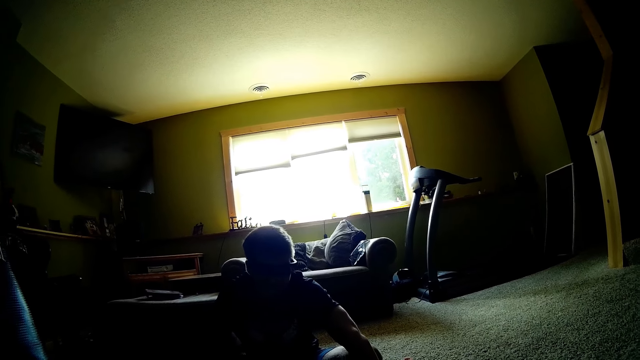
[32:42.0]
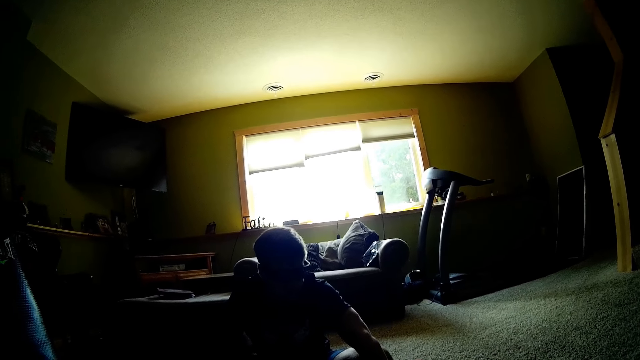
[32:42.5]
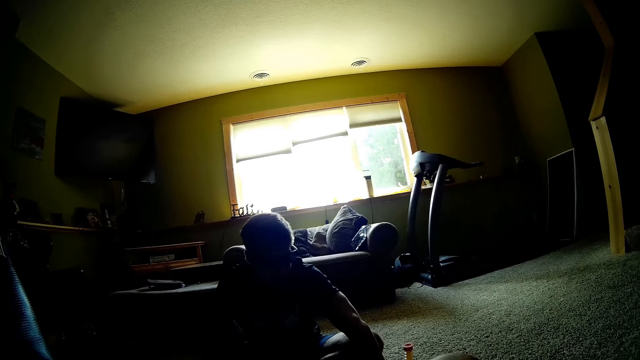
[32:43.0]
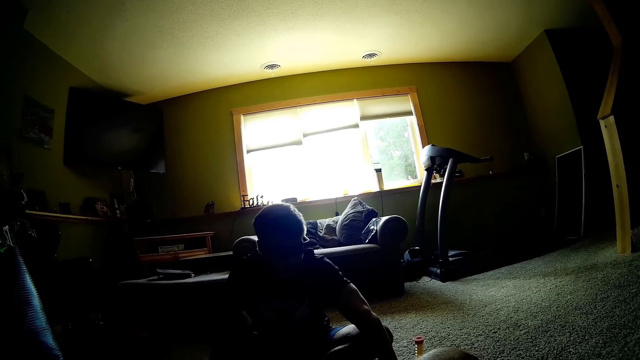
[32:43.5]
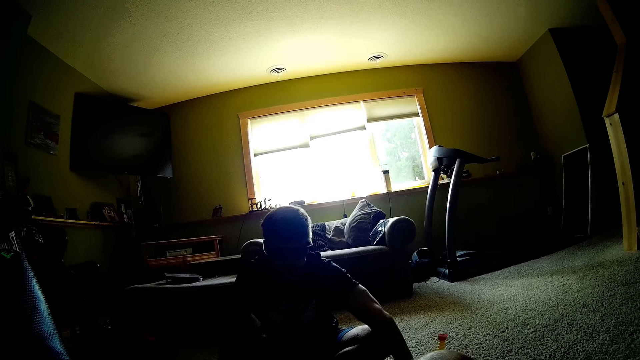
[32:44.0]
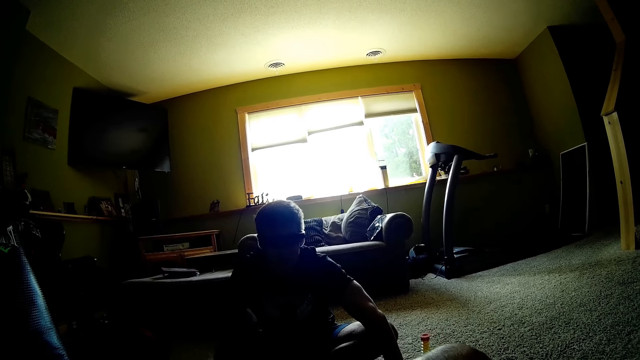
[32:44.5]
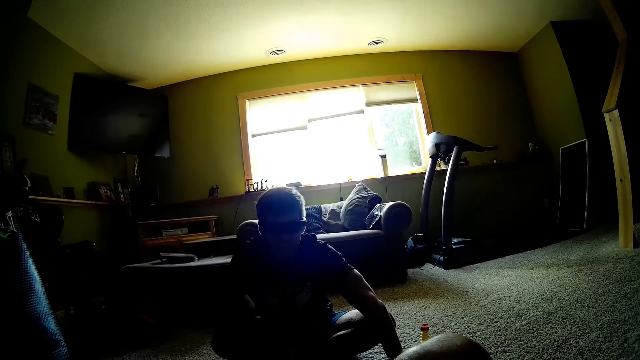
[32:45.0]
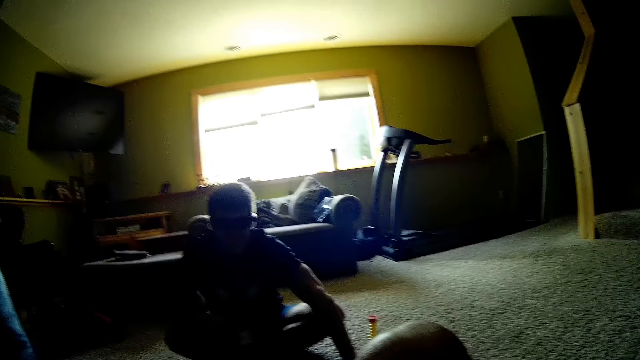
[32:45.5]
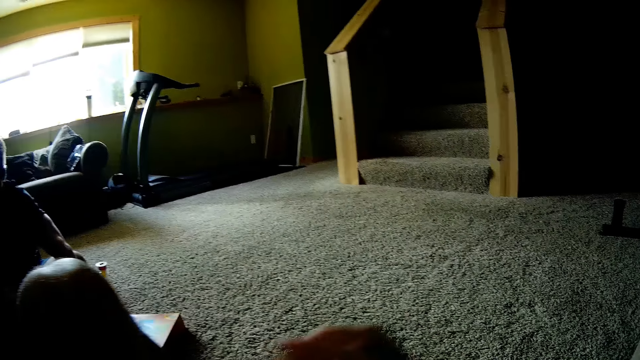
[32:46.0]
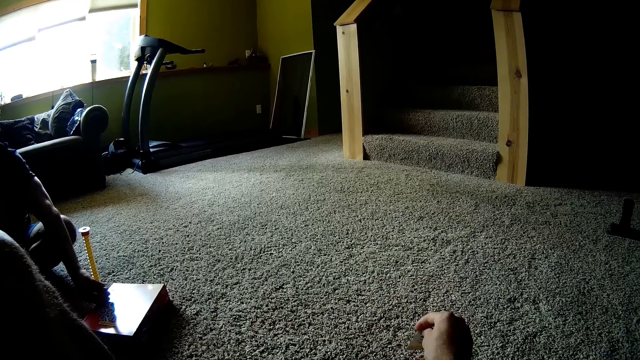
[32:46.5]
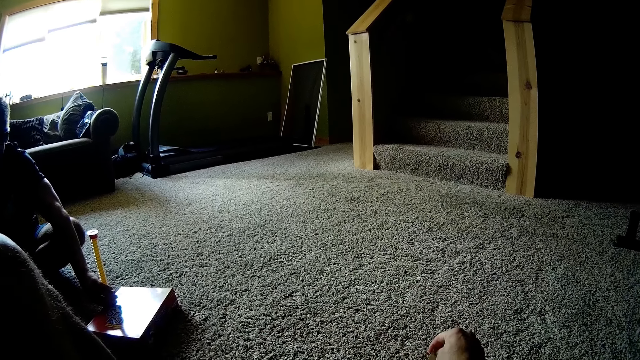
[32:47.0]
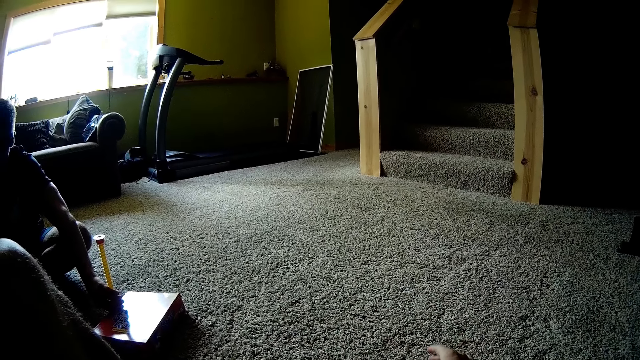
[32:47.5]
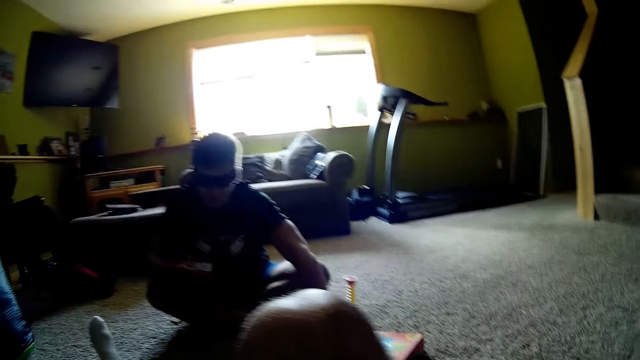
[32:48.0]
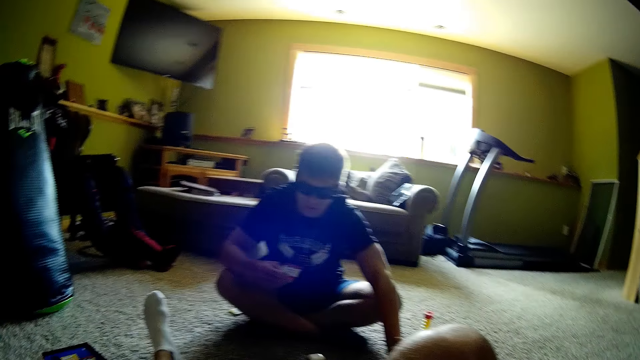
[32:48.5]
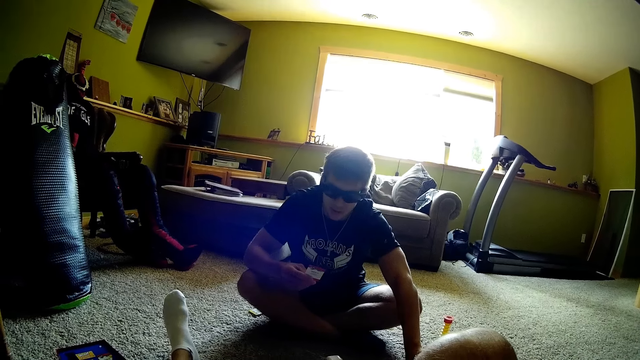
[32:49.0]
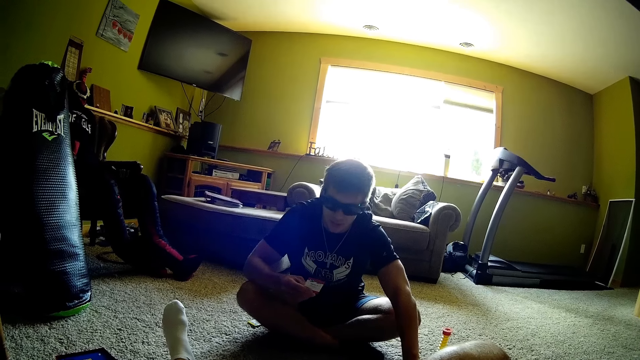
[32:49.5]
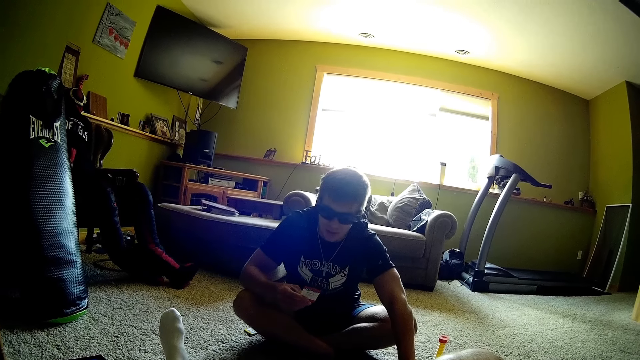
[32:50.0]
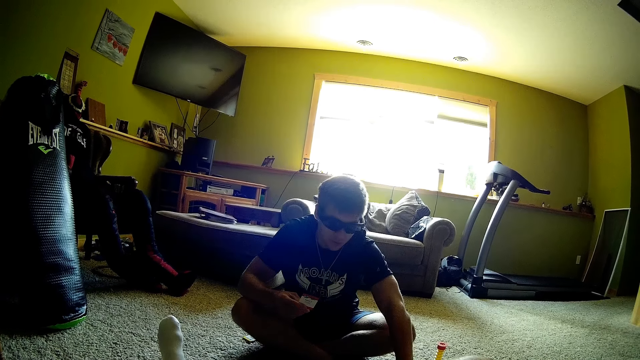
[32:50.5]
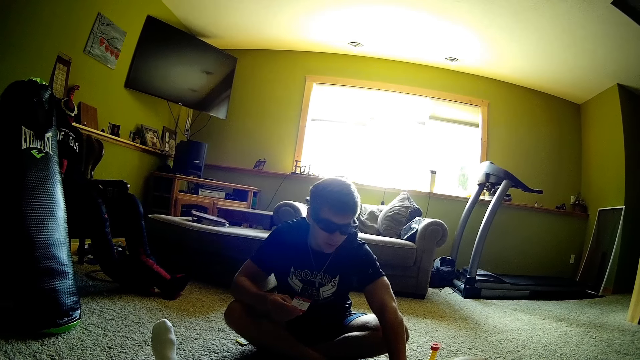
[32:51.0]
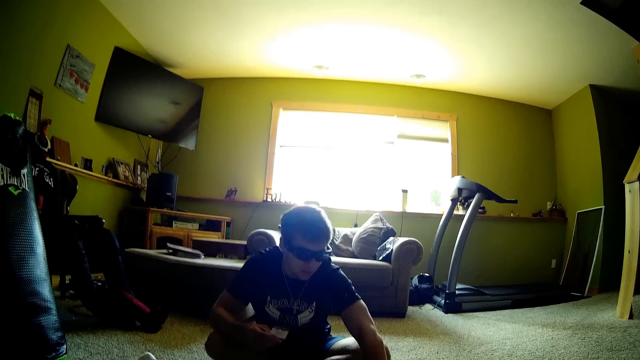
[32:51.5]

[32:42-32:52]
The camera wearer places the 5 second rule card on the floor with the right hand. He turns his body.

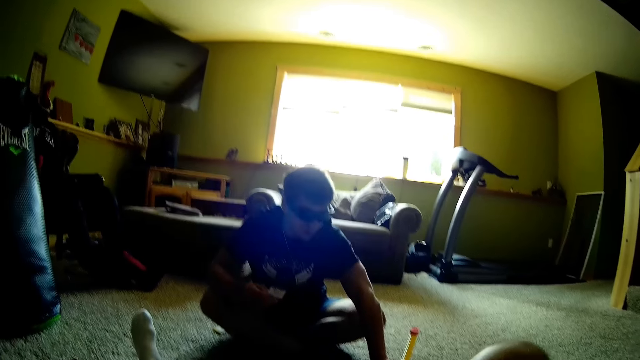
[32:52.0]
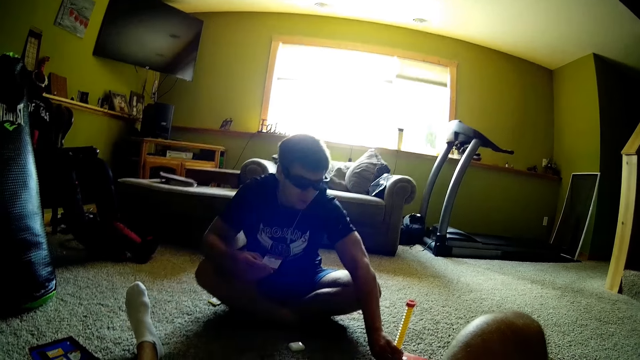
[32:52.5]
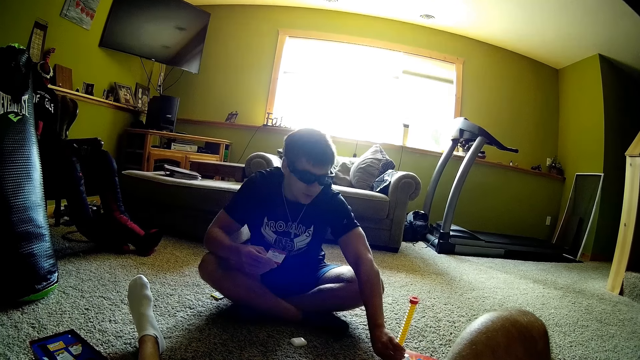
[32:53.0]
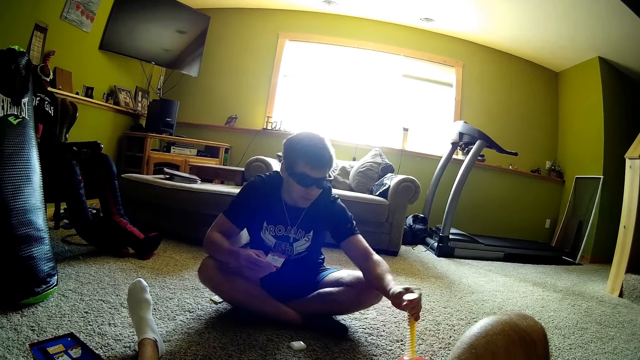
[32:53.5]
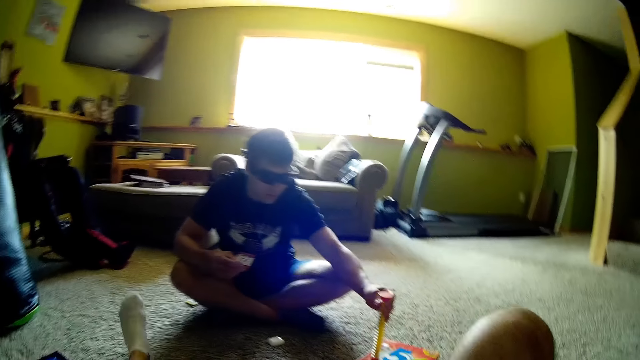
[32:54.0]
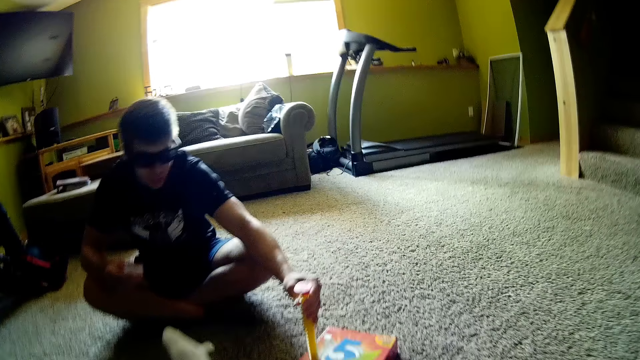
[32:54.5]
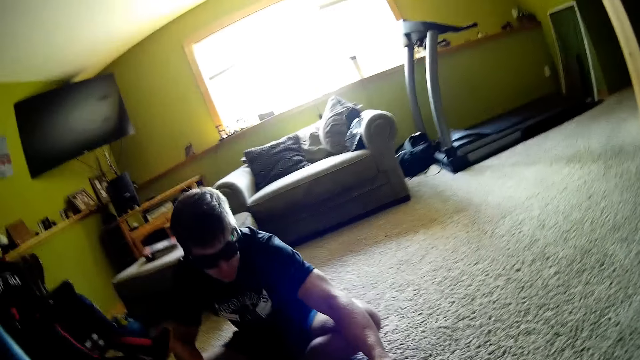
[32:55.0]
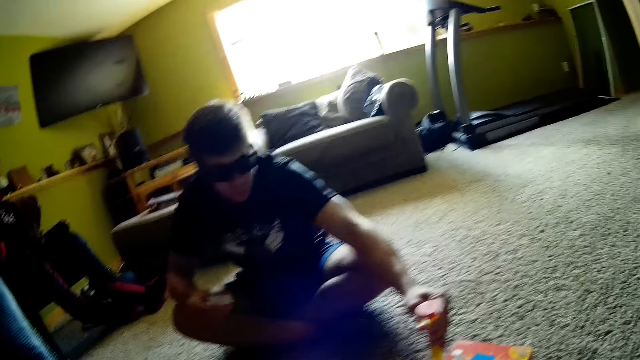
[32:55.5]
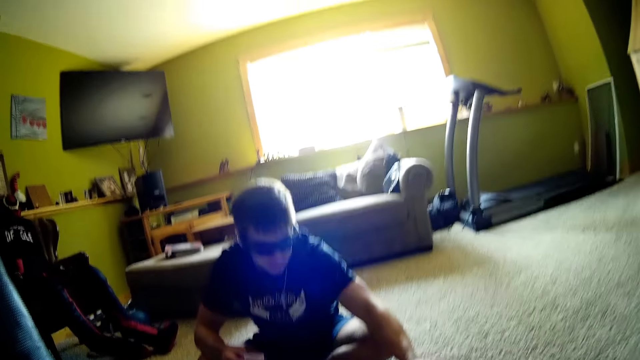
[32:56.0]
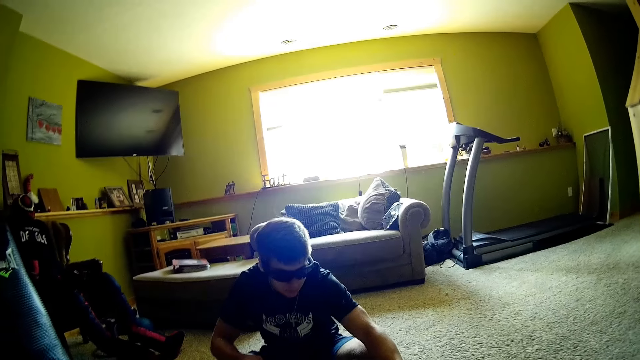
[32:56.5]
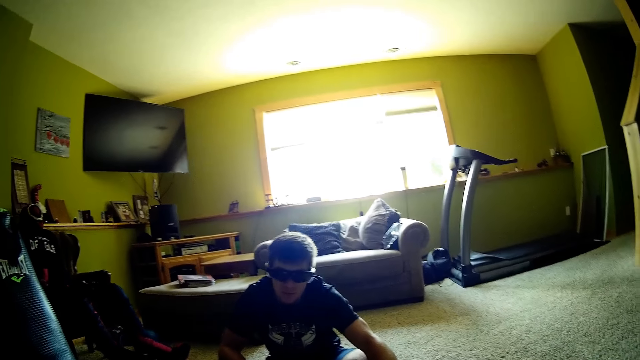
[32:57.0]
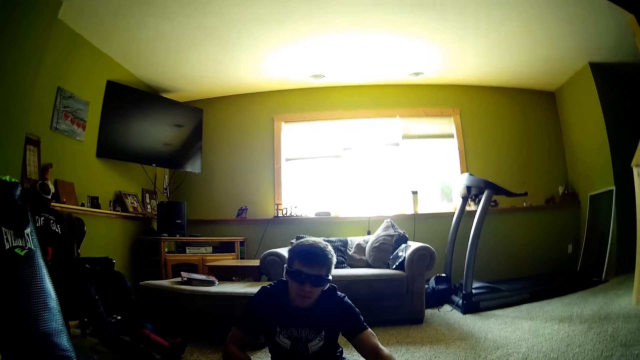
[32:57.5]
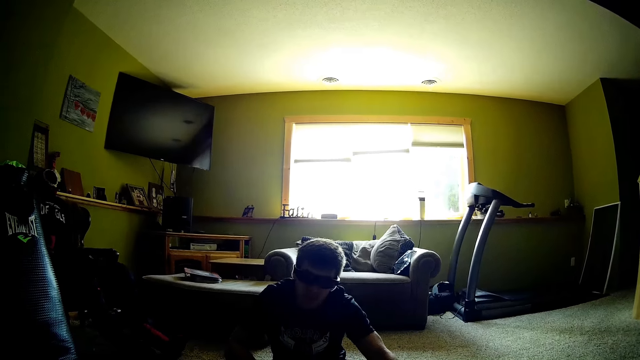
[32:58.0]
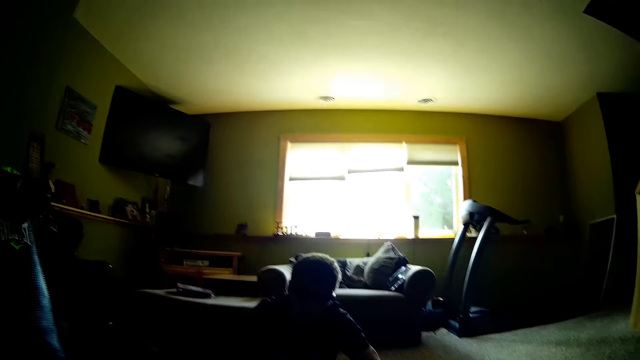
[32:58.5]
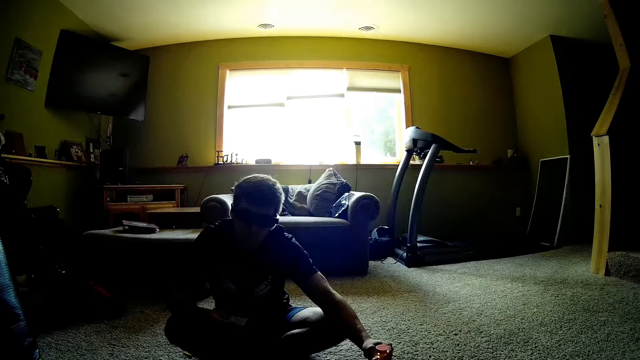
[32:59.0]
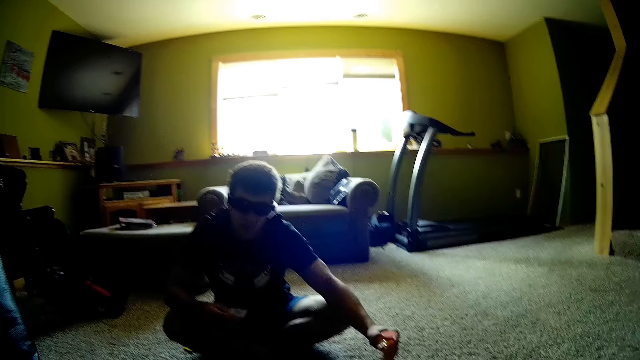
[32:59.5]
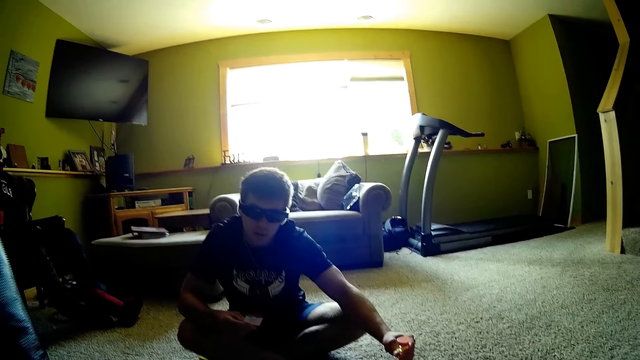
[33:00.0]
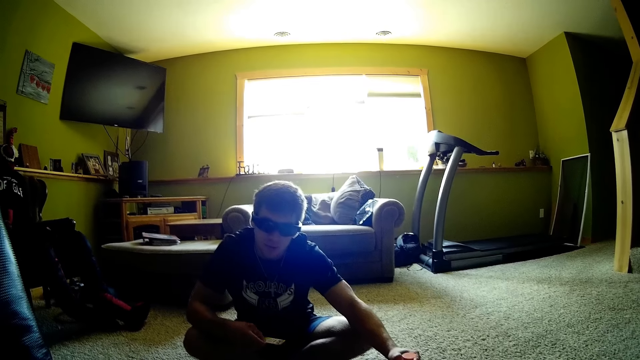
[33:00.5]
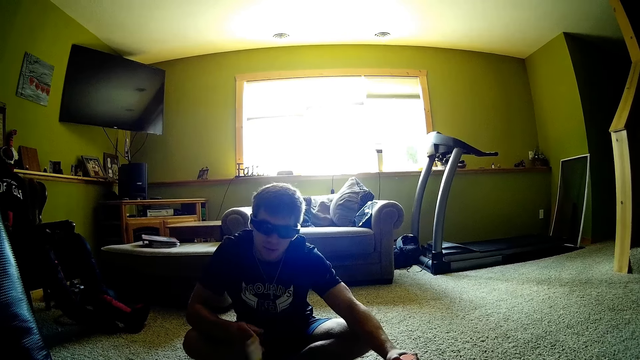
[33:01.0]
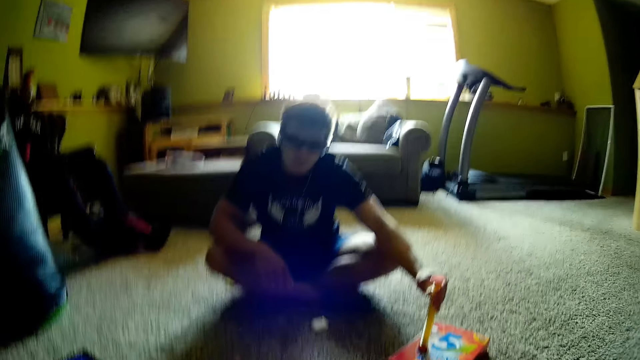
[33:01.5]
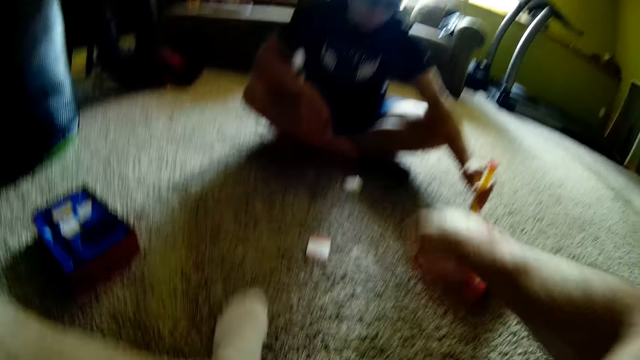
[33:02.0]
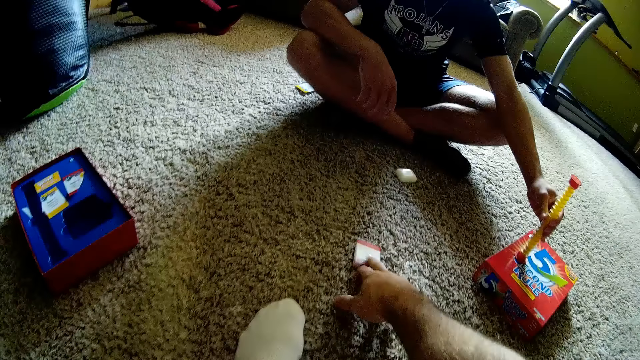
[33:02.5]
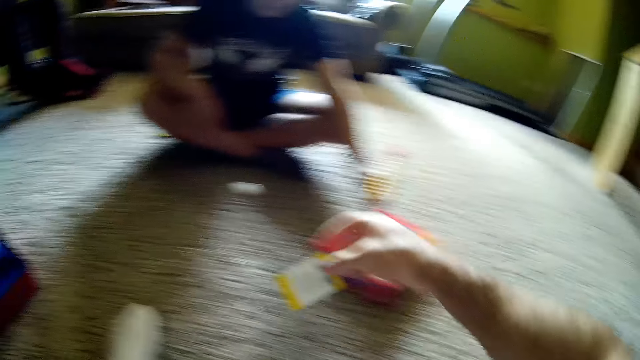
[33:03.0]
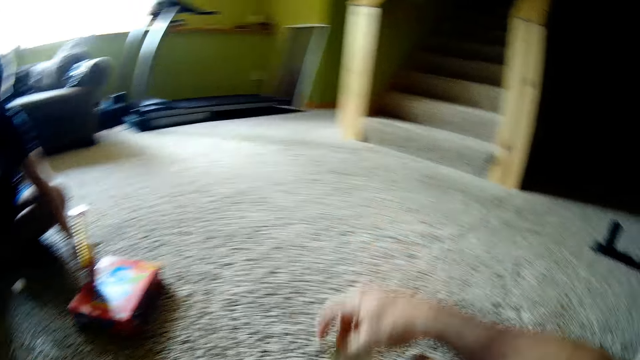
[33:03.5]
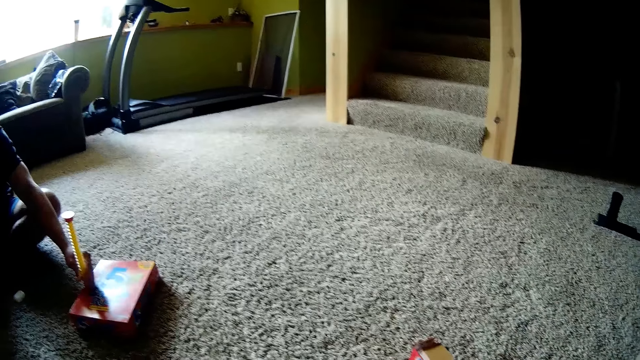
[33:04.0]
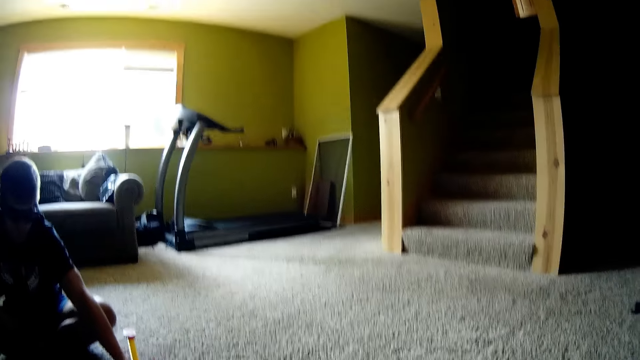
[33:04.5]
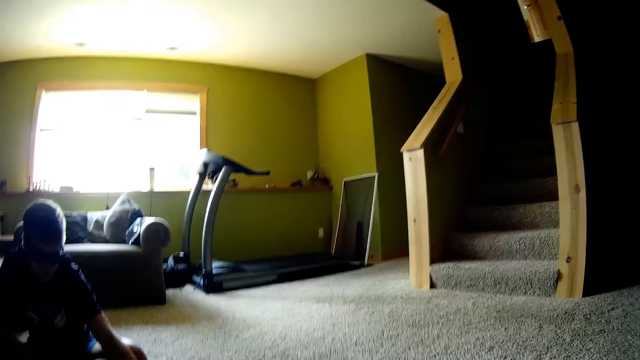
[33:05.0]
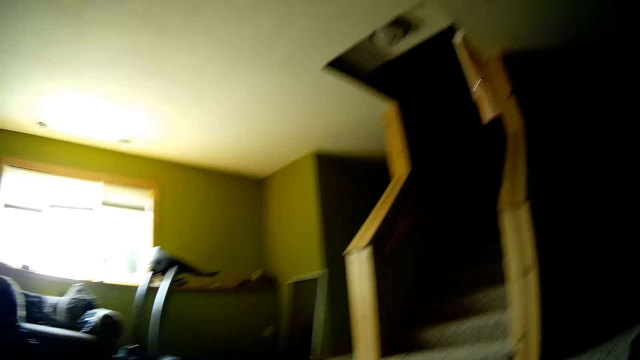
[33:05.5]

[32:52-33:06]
A man flips a 5 second timer with the left hand. The man plays games. The camera wearer picks a 5 second rule card from the floor with the right hand. They play games.
